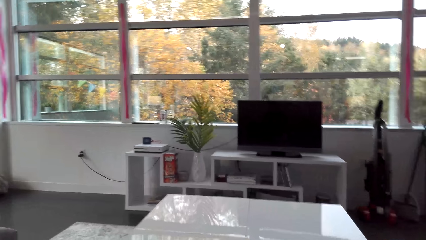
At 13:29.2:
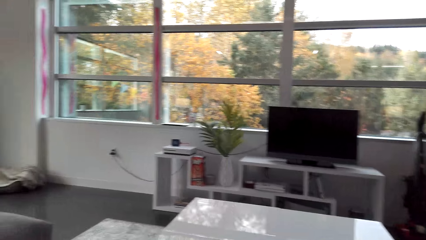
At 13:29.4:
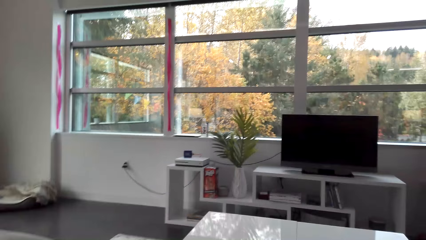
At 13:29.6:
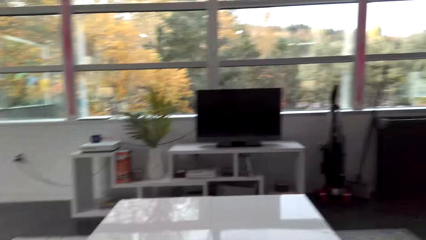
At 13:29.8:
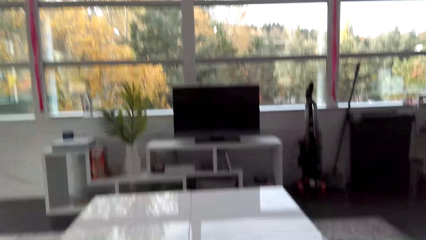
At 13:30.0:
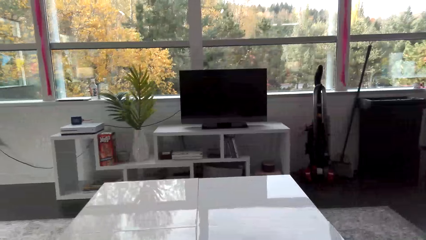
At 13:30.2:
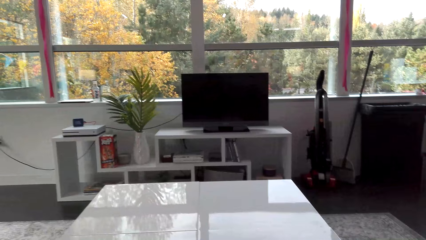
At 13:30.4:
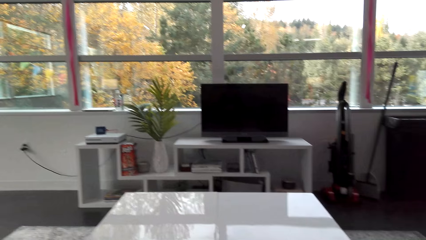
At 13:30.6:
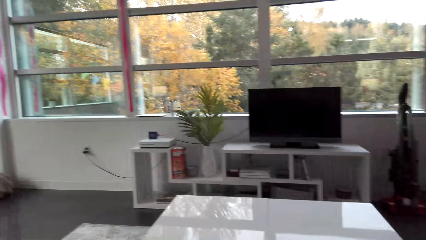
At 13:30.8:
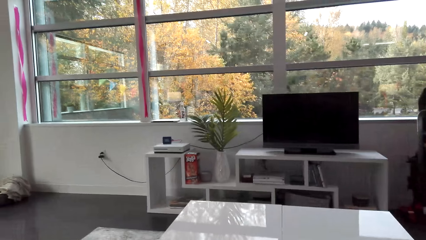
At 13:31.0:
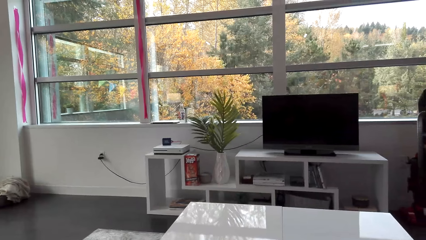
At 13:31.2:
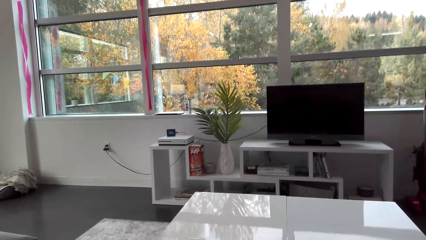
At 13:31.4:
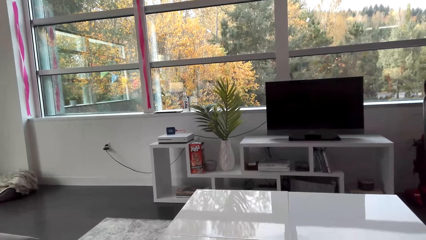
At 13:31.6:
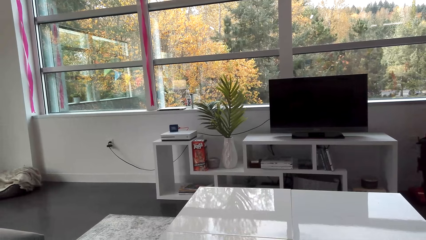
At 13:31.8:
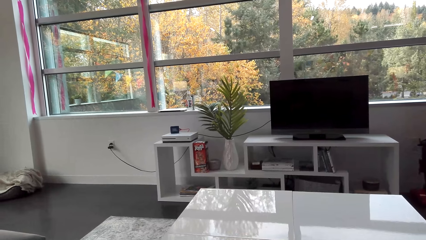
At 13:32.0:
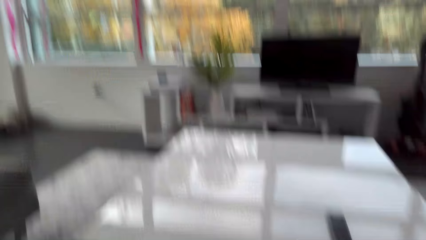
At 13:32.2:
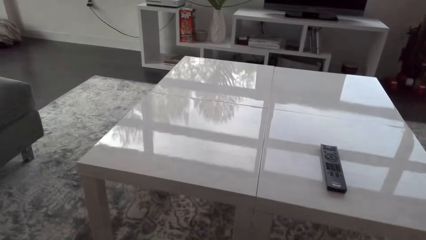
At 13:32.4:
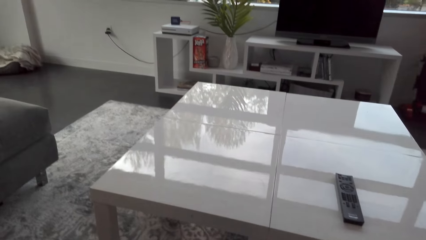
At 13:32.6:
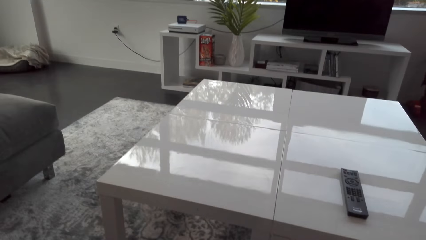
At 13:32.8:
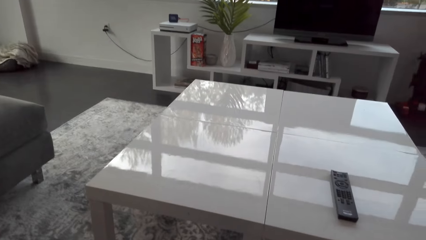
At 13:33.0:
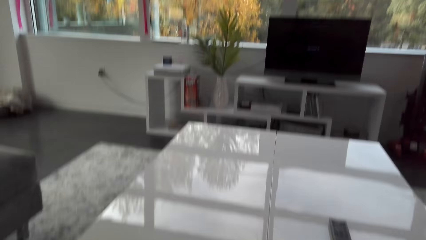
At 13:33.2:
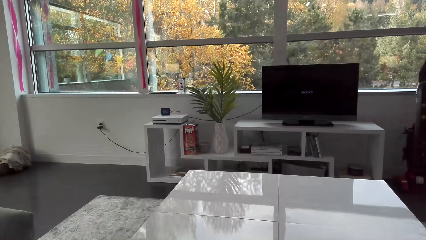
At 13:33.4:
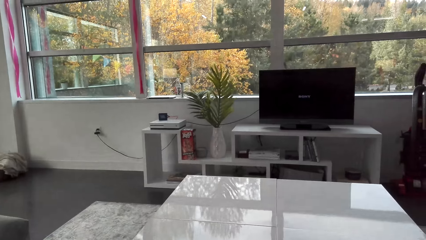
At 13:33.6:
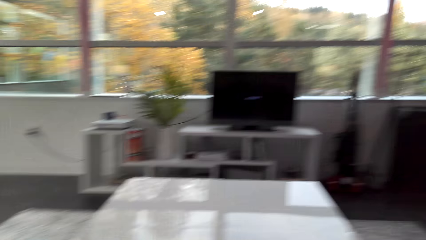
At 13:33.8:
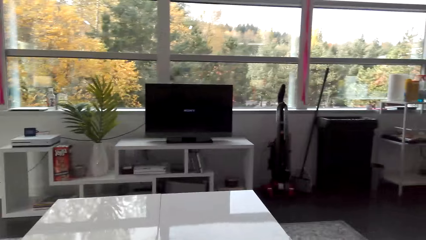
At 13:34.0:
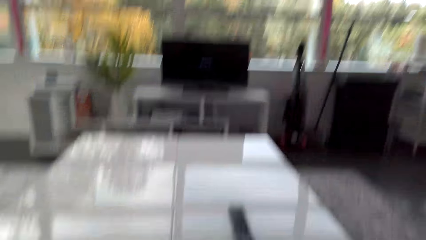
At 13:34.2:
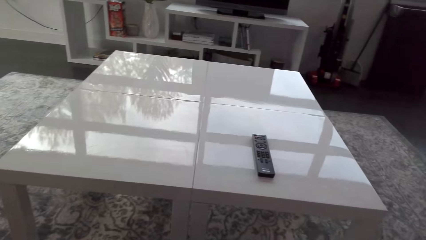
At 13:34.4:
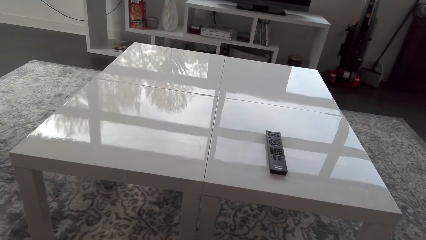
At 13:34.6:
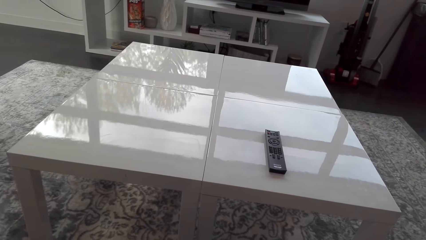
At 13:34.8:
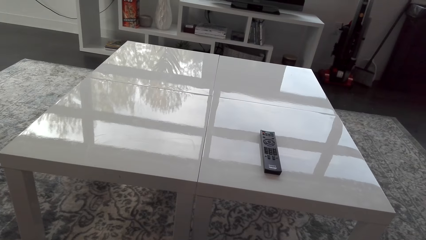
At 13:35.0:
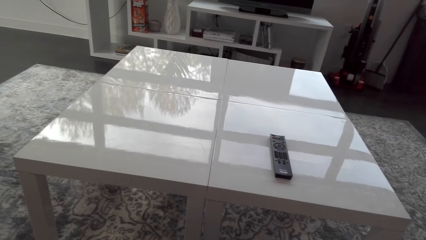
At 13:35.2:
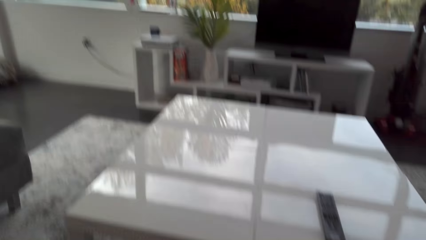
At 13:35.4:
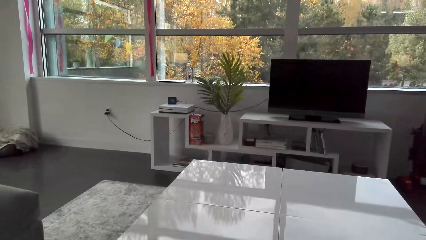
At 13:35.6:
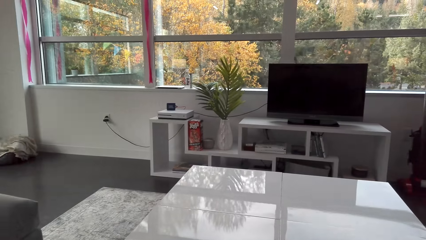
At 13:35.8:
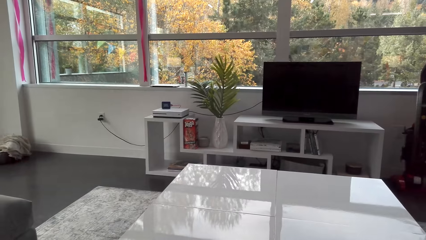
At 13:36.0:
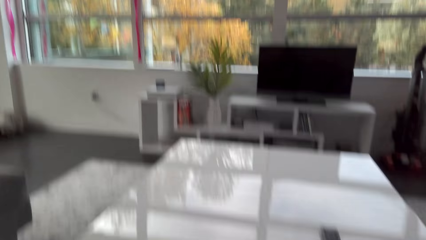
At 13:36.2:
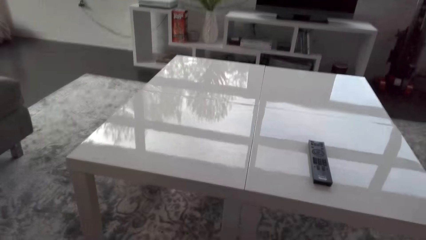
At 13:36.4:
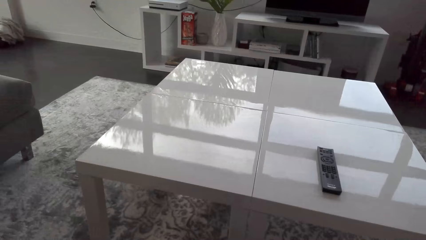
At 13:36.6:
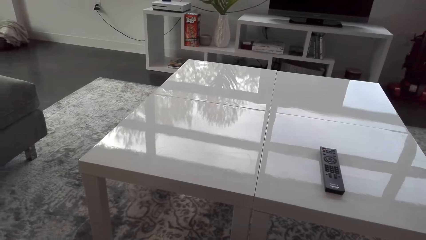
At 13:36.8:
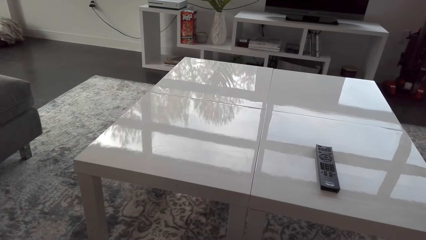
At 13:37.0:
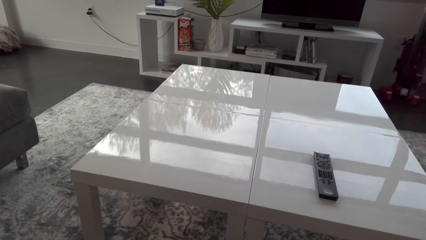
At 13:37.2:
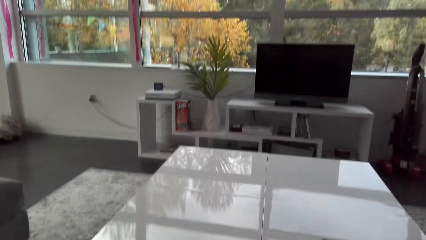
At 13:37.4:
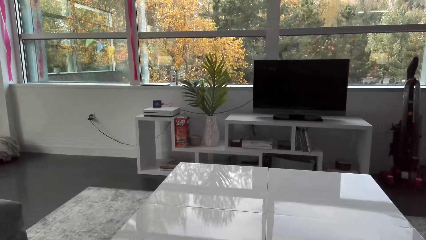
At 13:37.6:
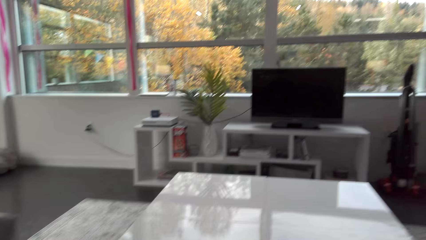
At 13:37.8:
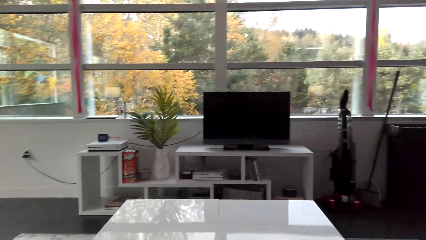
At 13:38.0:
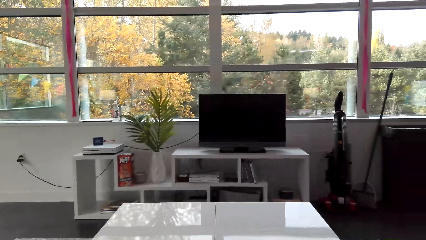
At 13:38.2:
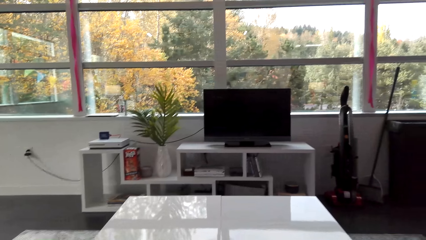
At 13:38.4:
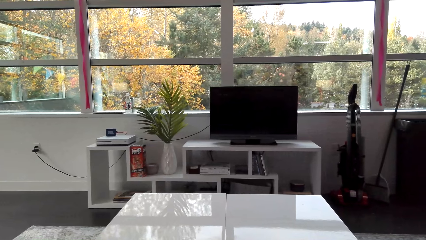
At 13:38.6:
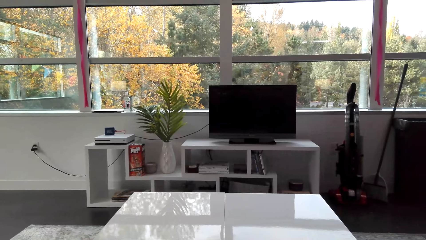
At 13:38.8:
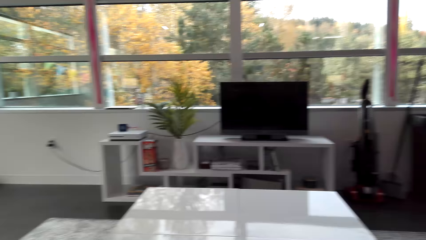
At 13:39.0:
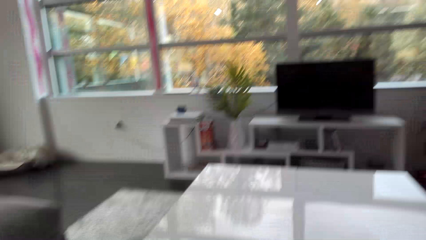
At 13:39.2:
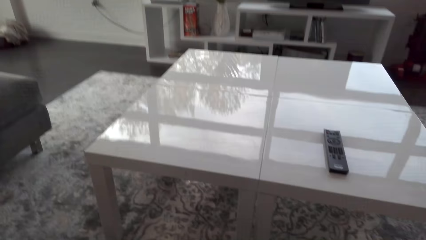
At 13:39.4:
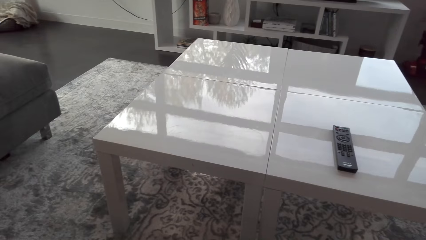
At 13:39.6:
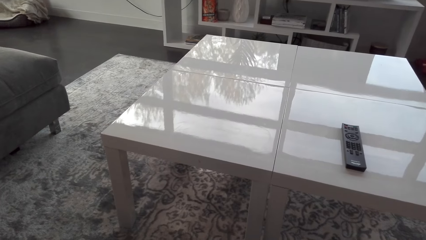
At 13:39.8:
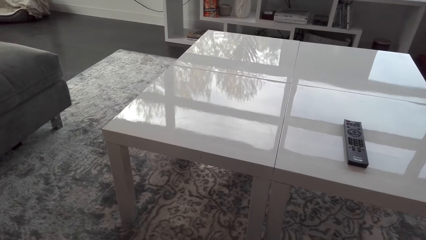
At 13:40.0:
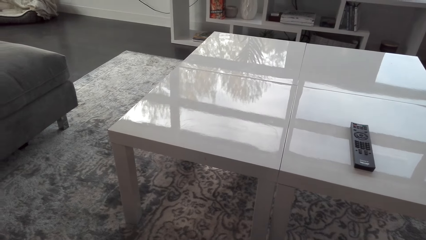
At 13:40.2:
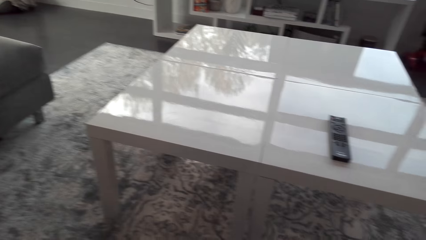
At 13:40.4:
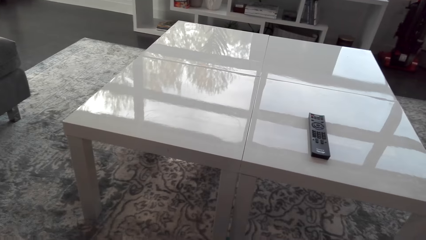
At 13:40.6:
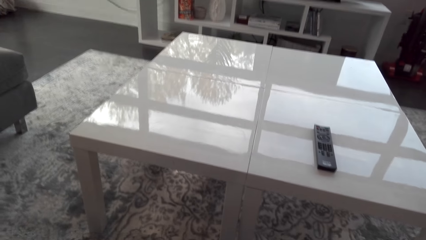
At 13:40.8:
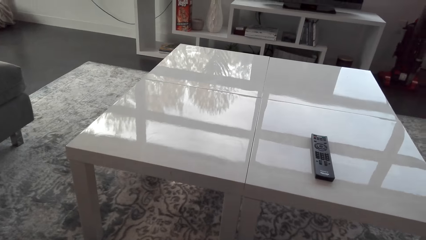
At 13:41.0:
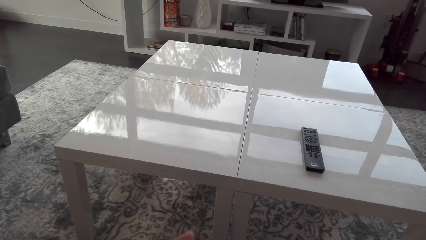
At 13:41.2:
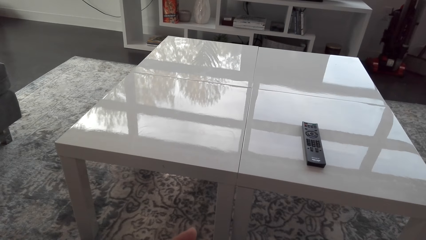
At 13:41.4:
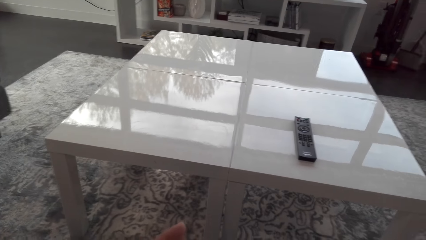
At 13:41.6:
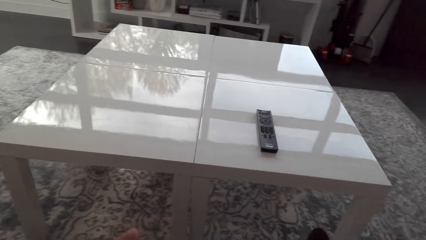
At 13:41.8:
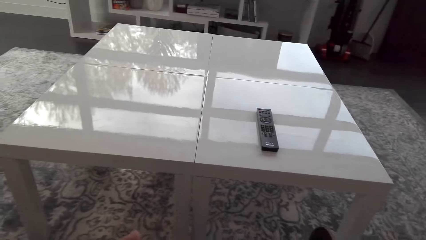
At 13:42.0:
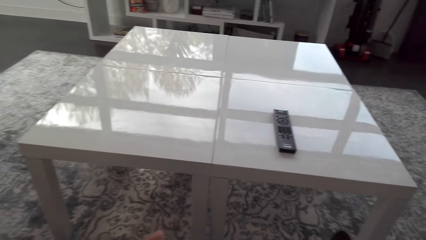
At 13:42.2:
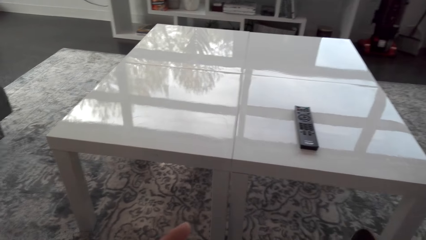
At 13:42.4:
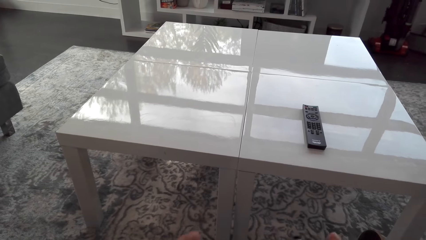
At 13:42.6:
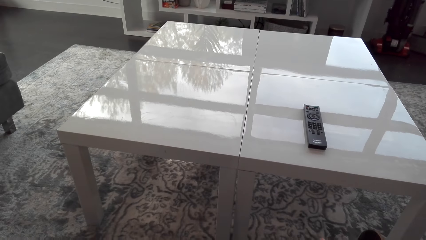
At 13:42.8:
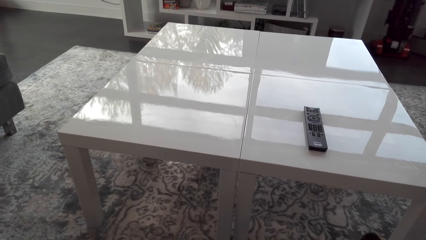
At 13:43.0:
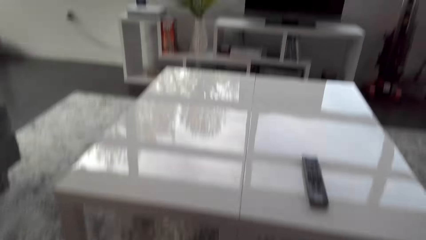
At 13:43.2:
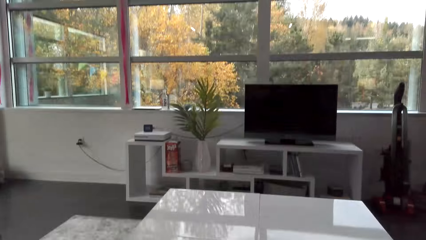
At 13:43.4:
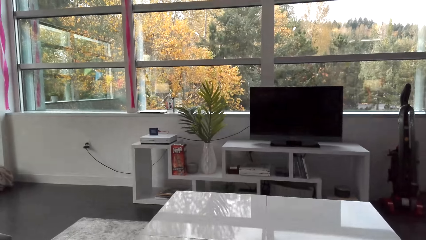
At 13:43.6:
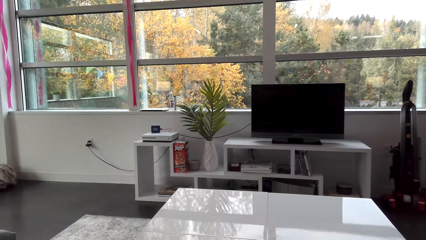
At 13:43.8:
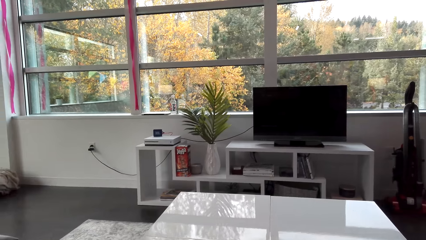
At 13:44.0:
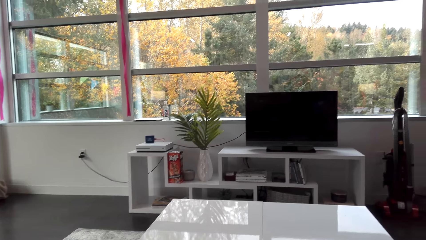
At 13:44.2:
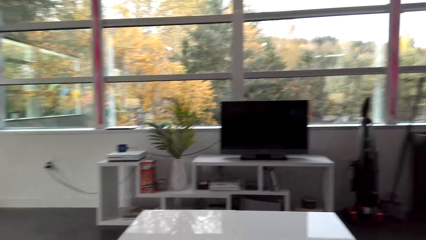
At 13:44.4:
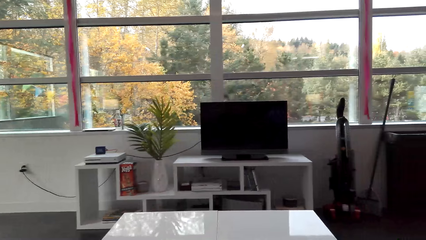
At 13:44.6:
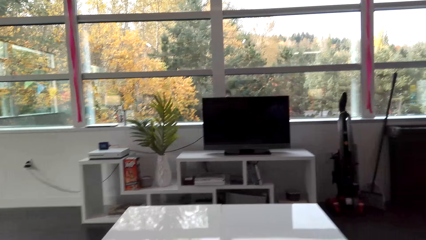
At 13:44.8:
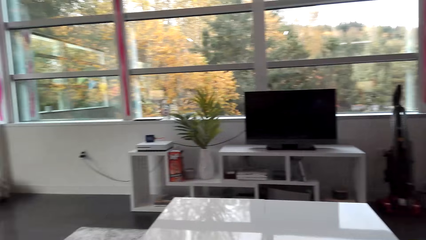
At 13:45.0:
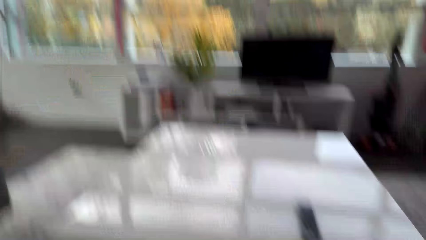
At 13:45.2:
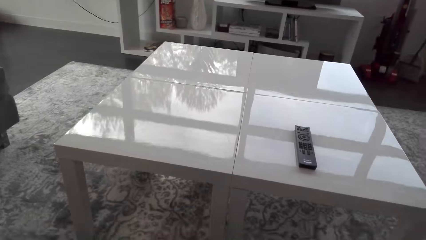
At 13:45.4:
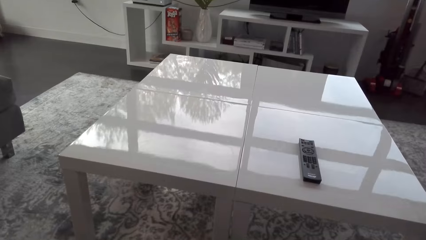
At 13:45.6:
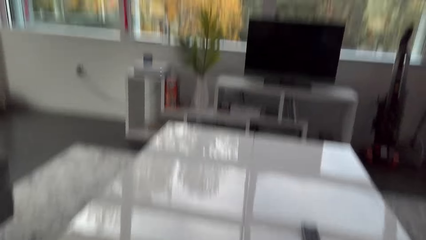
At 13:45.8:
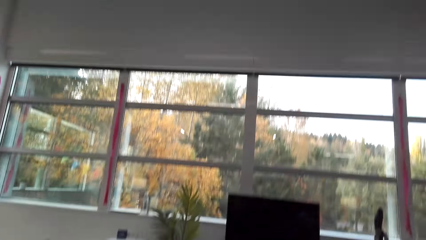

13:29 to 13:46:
The camera wearer sits down in the room.
